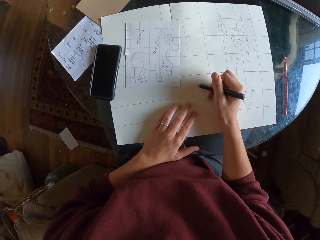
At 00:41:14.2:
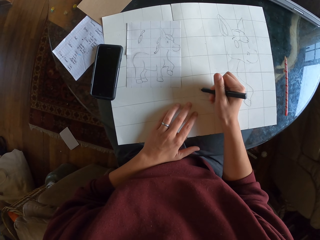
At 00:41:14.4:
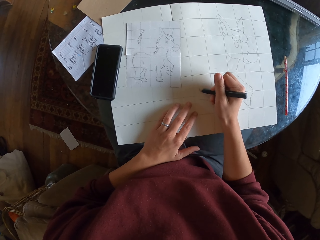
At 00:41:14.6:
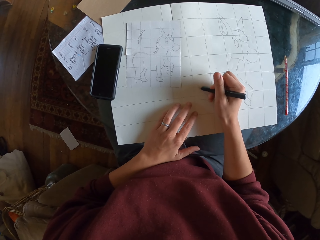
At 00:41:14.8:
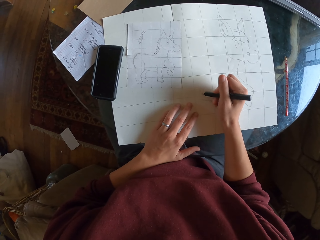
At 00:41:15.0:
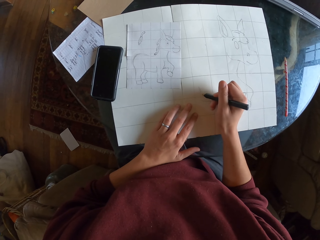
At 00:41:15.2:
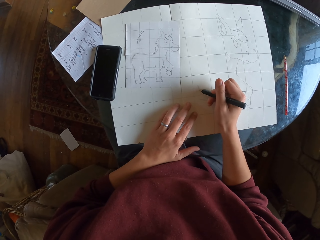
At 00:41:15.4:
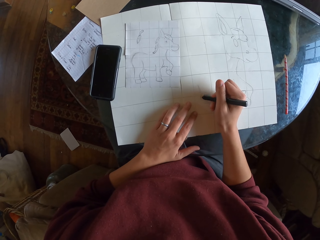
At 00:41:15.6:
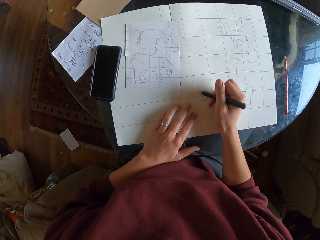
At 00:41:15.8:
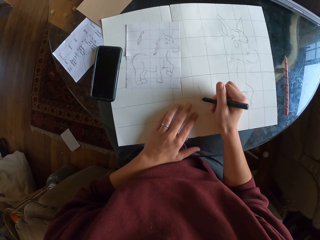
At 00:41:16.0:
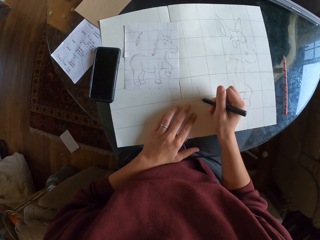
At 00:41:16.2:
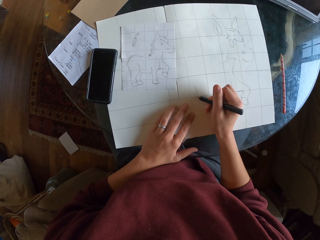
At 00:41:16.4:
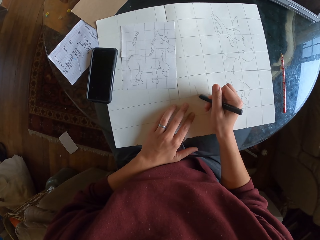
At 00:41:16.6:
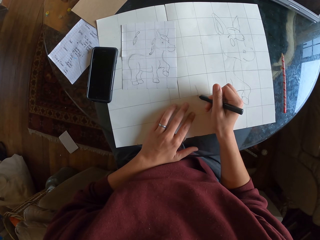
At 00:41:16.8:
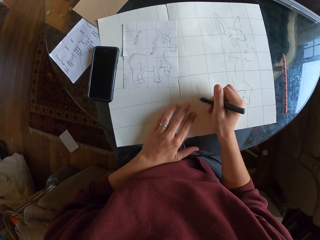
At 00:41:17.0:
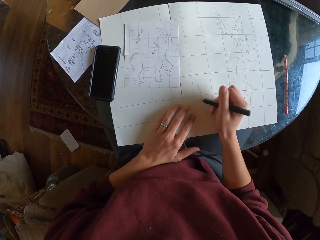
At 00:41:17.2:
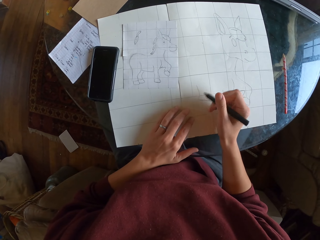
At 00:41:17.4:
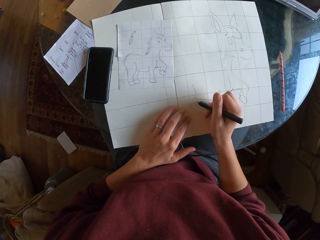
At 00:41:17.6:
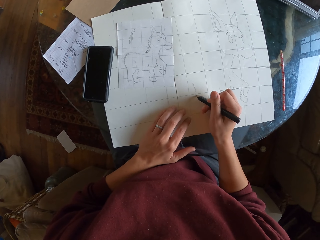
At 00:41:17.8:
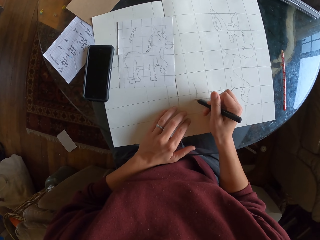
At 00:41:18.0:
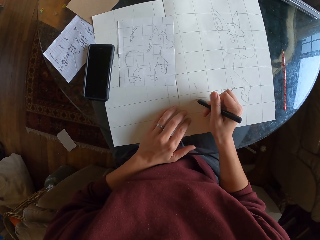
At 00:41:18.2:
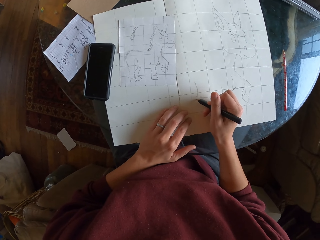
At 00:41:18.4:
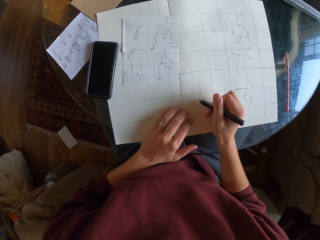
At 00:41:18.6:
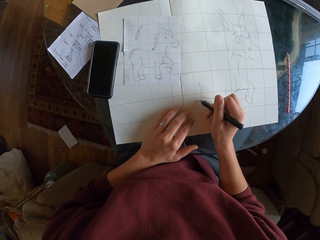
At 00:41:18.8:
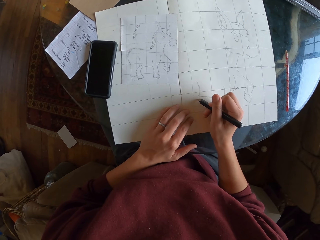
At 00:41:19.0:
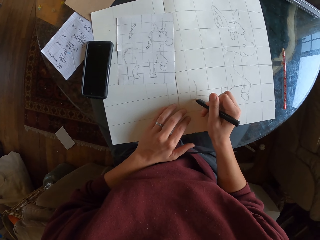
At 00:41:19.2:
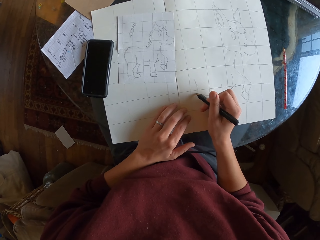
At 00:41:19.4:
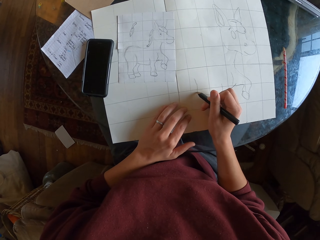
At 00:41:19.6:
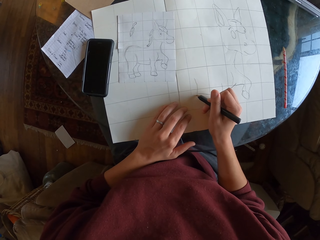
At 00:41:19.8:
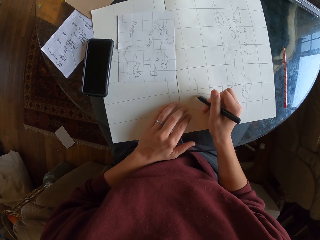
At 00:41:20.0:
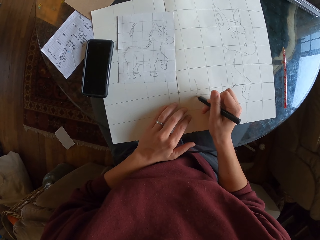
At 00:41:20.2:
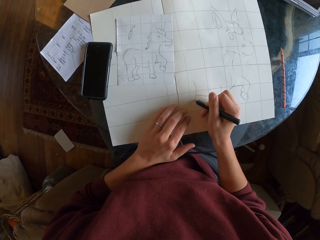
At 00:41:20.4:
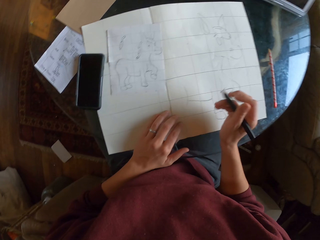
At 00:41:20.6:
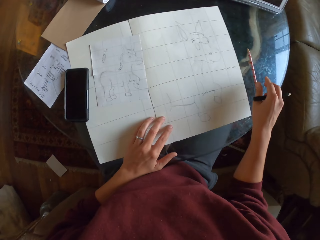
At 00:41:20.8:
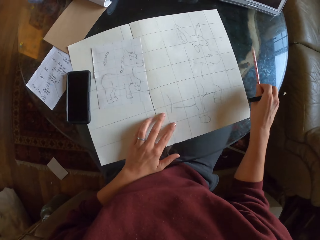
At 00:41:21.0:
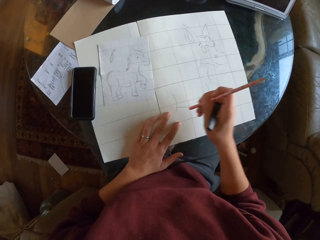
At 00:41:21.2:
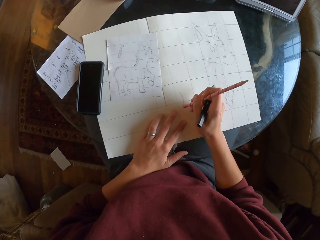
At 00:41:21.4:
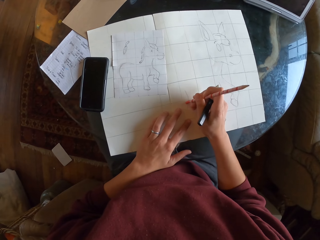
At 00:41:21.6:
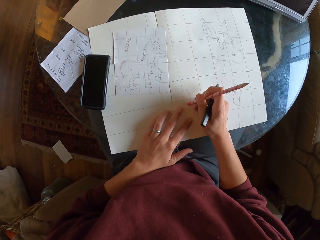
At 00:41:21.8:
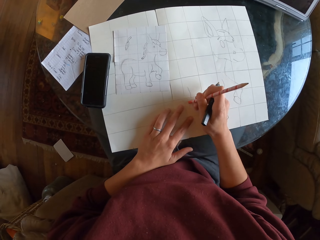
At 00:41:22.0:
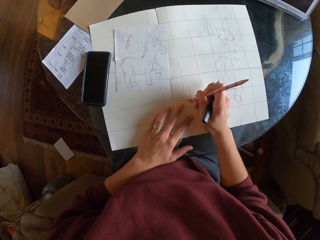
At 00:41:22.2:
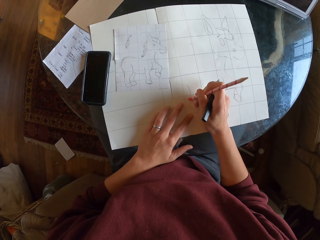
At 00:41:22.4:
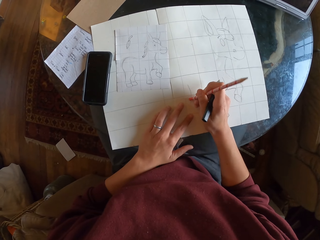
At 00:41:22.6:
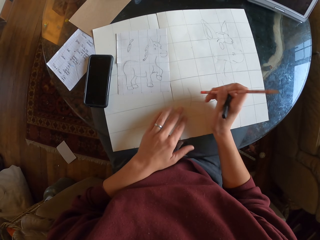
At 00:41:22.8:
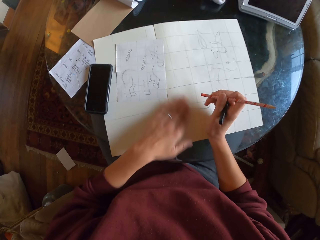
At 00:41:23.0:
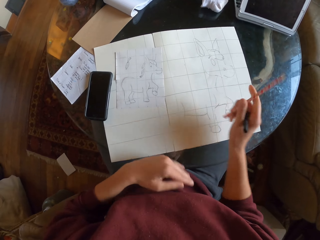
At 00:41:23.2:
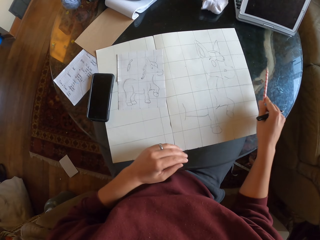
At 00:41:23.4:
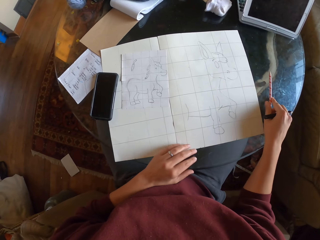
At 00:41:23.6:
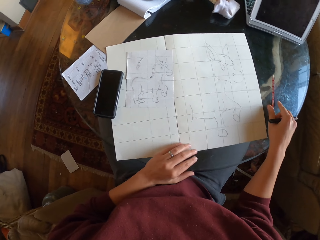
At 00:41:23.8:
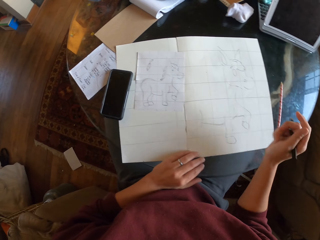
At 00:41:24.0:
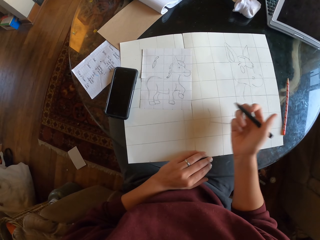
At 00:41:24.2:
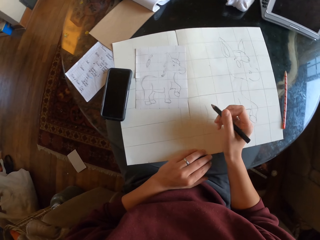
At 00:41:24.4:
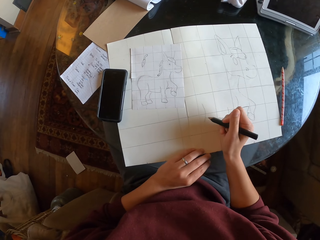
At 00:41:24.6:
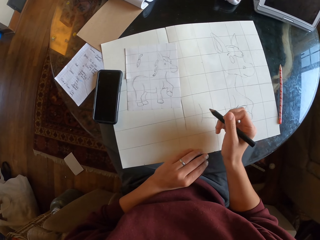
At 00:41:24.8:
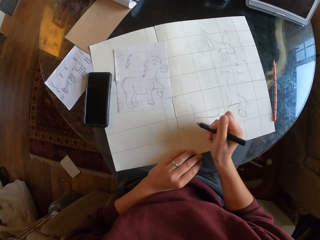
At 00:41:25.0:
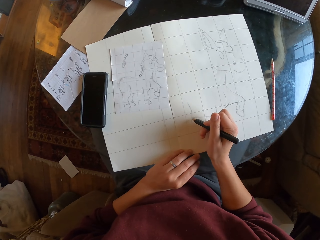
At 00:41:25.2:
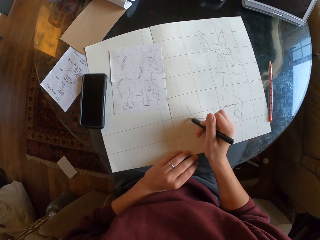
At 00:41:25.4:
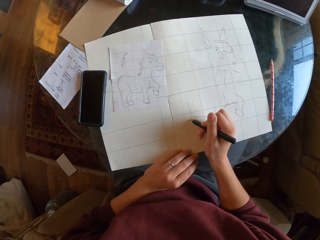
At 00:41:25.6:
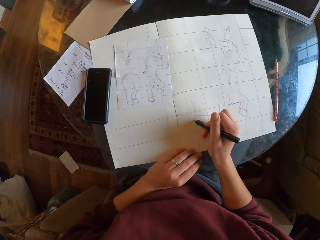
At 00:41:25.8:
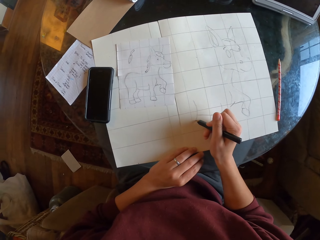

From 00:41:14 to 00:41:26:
The camera wearer picks a pencil on the table. They erase the drawing with a rubber. They wipe the drawing paper with the hand. They place the pencil on the table.

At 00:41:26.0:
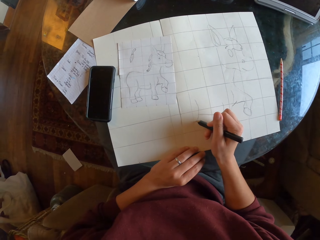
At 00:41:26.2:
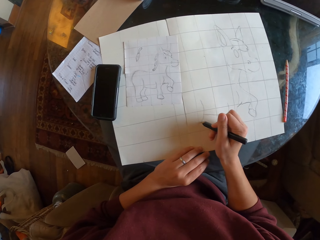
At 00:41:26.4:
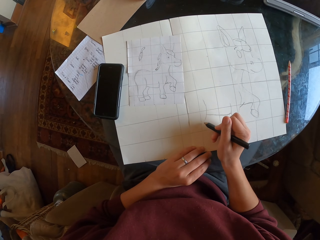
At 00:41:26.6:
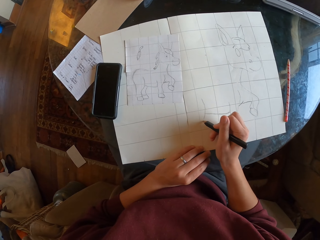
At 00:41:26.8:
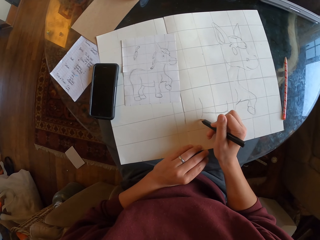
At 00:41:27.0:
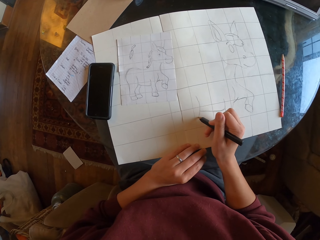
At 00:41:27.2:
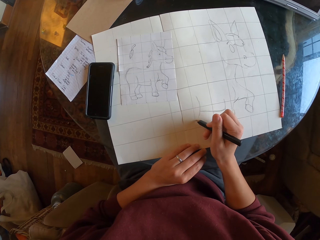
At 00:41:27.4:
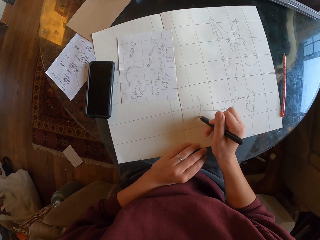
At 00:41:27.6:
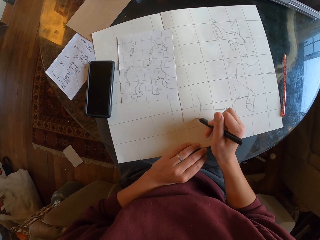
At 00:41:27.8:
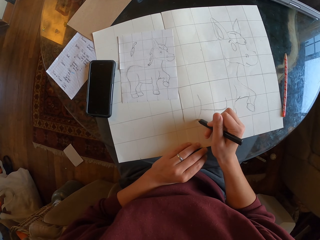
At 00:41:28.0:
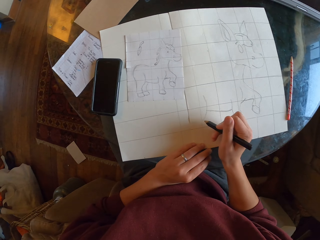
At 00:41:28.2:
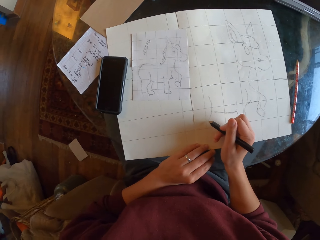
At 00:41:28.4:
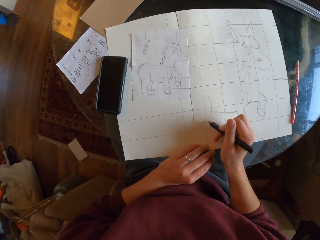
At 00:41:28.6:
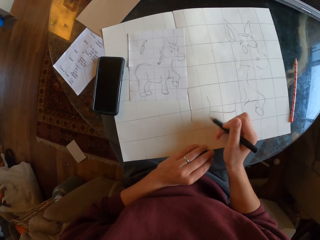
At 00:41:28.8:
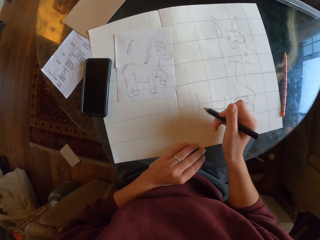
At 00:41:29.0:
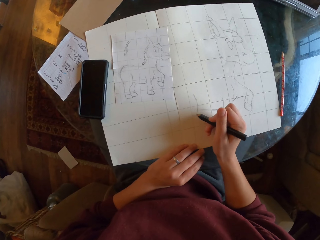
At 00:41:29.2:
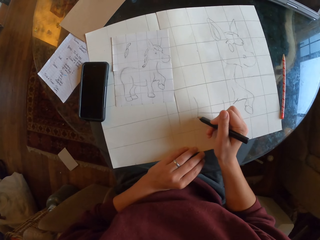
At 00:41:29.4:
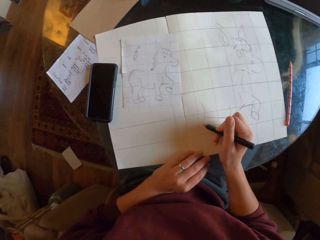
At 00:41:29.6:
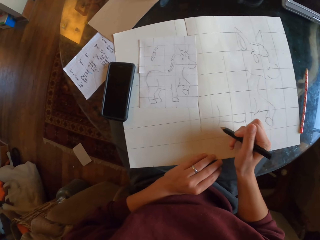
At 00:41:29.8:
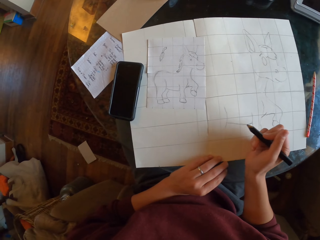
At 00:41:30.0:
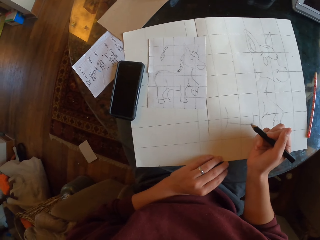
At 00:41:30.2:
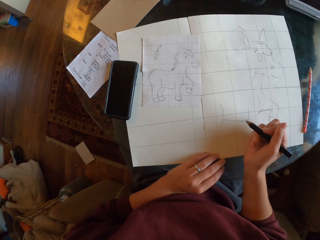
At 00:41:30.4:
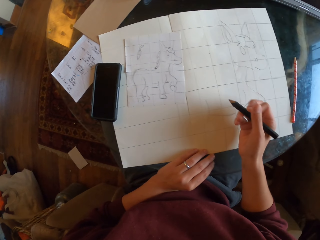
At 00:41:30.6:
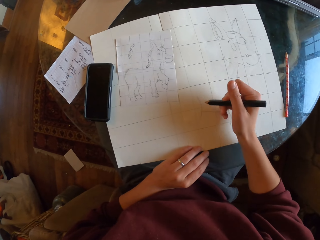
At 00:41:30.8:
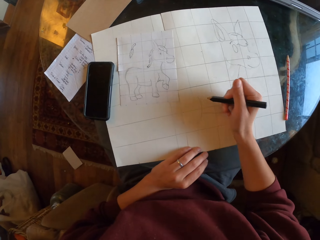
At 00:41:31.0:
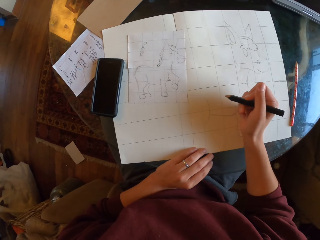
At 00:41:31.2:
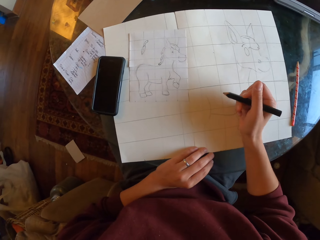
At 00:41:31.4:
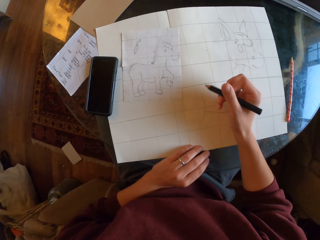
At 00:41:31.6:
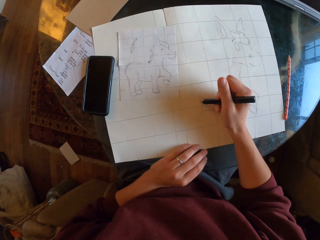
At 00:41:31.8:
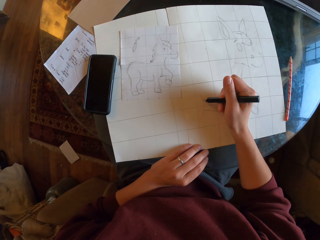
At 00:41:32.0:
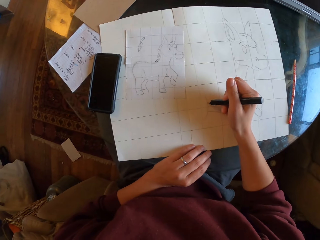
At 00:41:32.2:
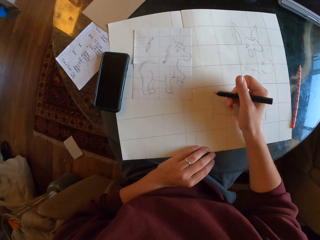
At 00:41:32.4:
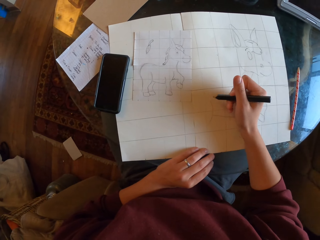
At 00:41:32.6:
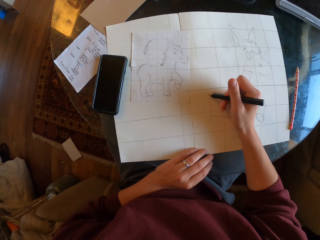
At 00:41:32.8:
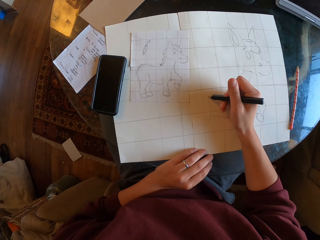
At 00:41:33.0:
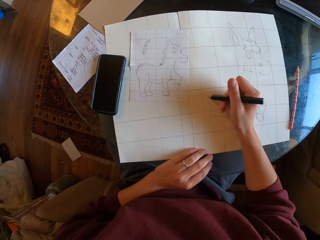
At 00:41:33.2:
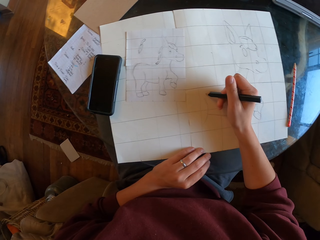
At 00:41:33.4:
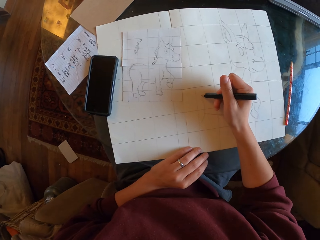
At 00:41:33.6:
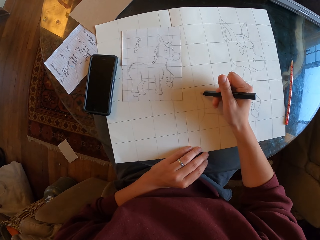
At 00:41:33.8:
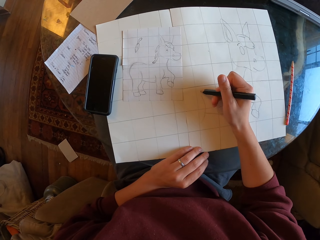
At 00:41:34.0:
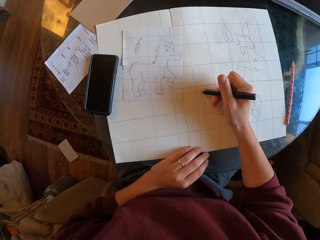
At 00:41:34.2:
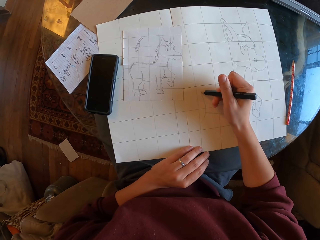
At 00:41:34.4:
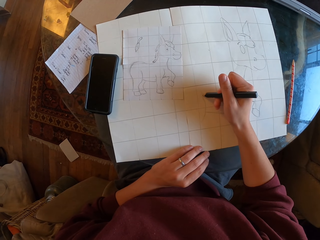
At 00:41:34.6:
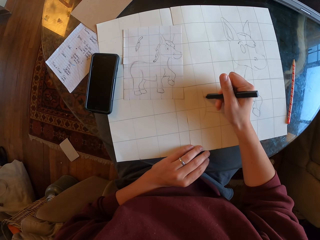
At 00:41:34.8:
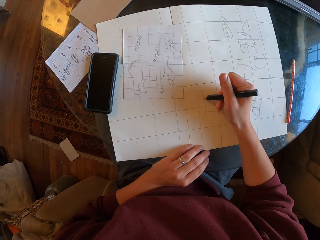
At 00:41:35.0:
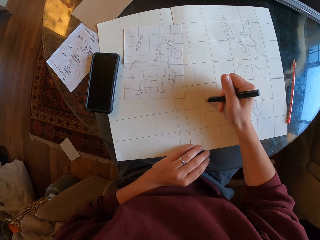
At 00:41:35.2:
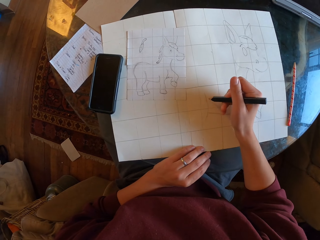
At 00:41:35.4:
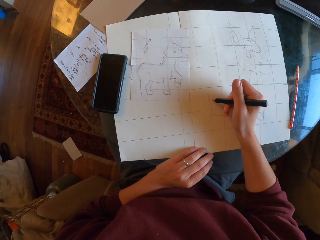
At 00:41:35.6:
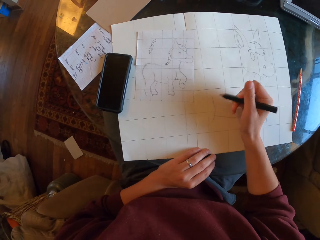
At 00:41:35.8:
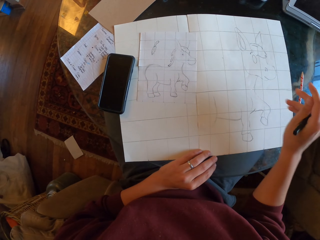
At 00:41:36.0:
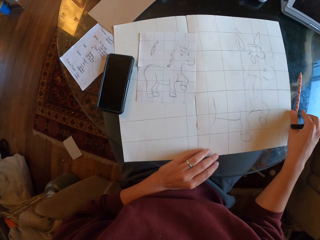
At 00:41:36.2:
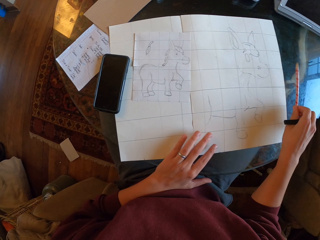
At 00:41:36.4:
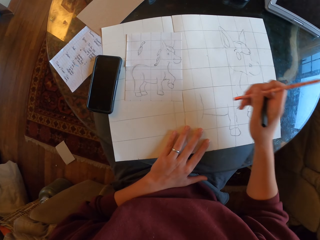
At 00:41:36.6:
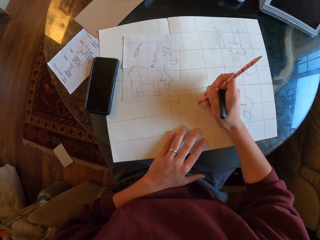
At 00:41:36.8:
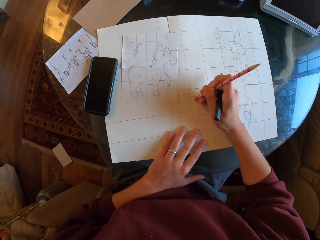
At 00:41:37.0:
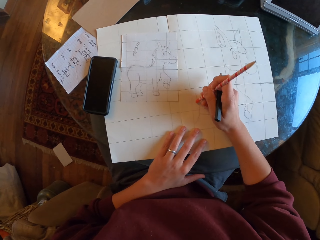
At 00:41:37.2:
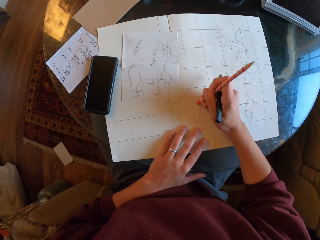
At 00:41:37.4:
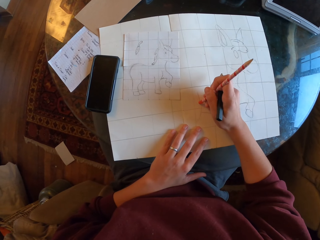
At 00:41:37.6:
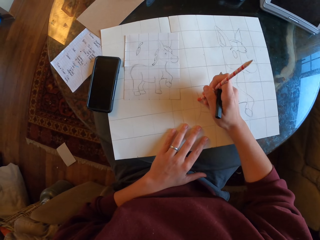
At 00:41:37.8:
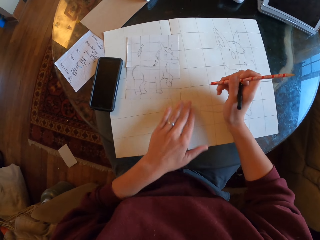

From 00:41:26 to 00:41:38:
The camera wearer draws on a drawing paper. They pick a pencil on the table. They erase the drawing with a rubber.
